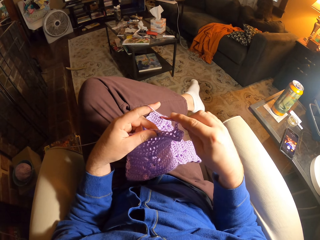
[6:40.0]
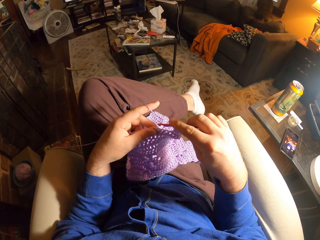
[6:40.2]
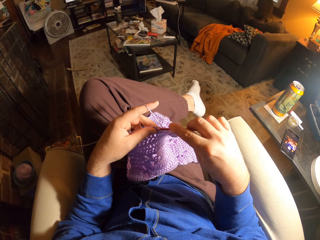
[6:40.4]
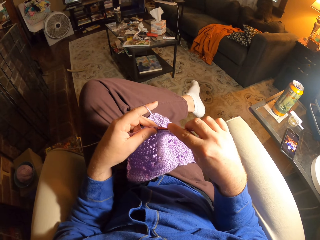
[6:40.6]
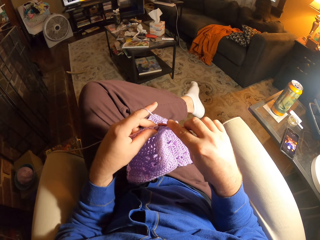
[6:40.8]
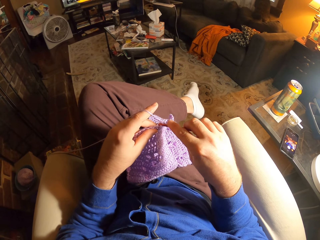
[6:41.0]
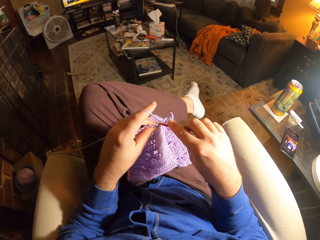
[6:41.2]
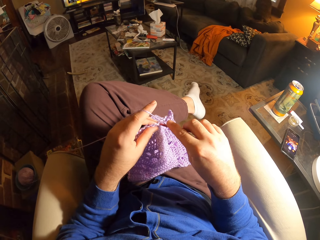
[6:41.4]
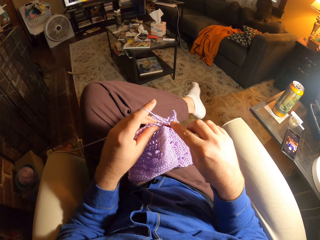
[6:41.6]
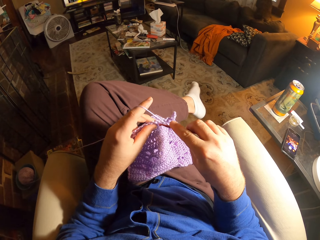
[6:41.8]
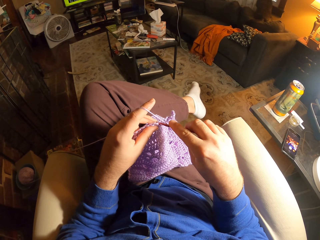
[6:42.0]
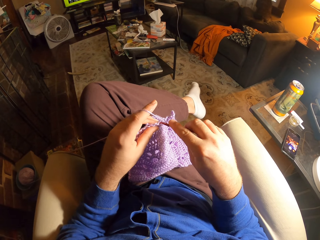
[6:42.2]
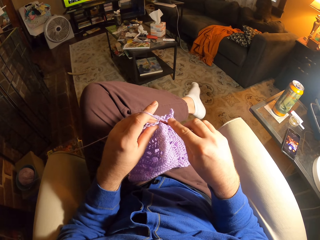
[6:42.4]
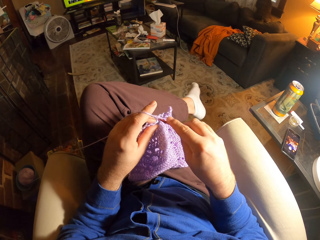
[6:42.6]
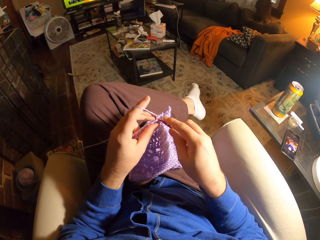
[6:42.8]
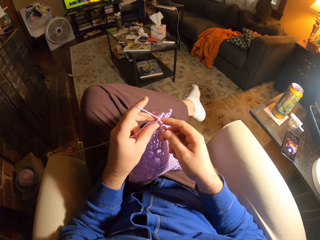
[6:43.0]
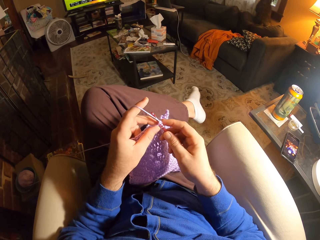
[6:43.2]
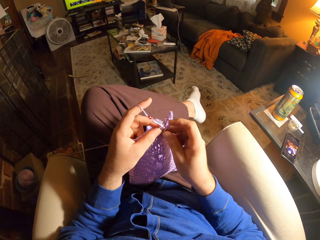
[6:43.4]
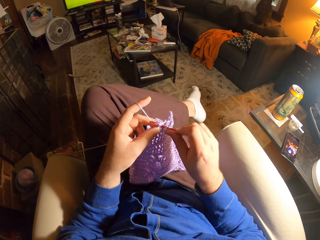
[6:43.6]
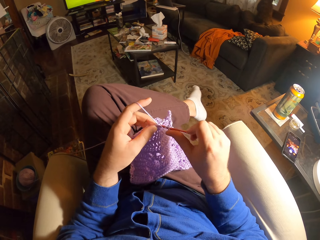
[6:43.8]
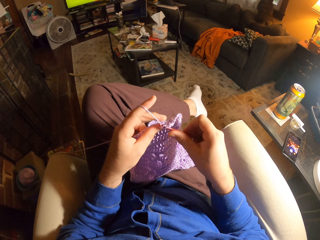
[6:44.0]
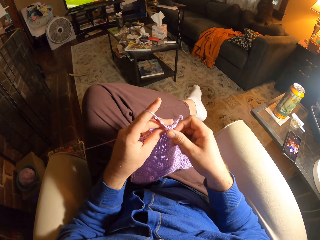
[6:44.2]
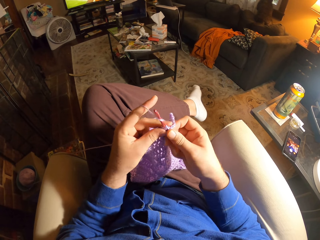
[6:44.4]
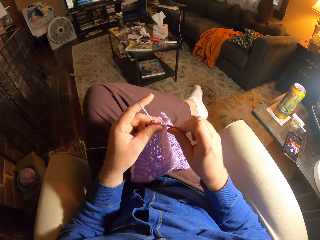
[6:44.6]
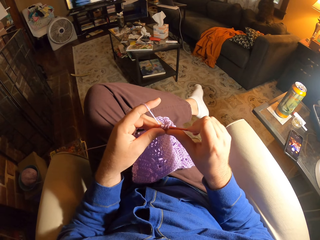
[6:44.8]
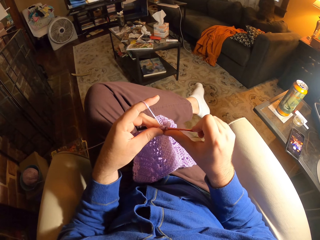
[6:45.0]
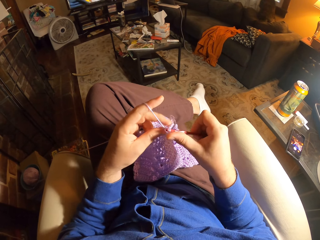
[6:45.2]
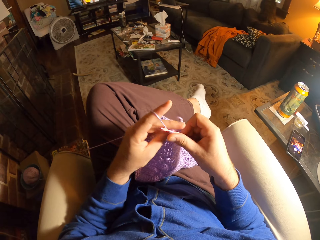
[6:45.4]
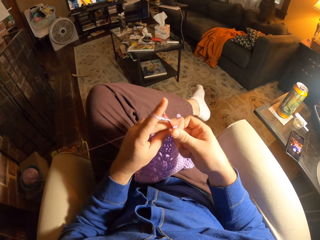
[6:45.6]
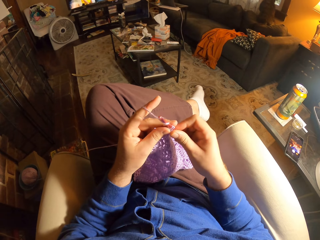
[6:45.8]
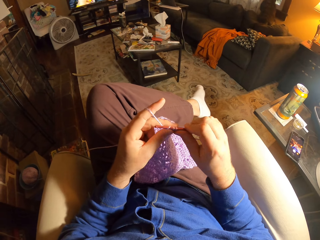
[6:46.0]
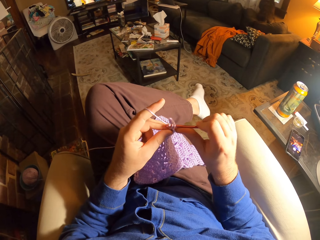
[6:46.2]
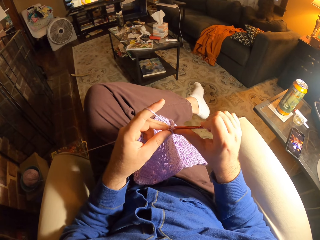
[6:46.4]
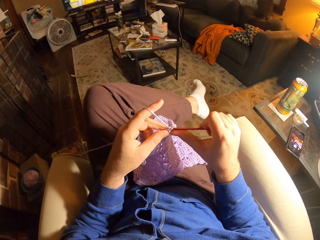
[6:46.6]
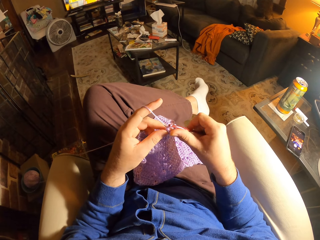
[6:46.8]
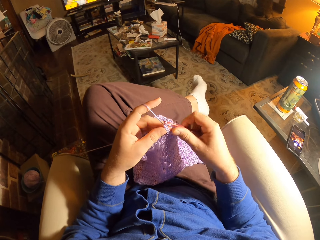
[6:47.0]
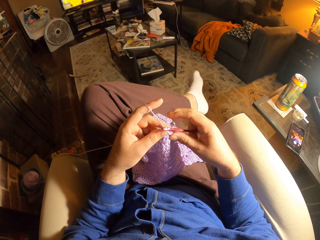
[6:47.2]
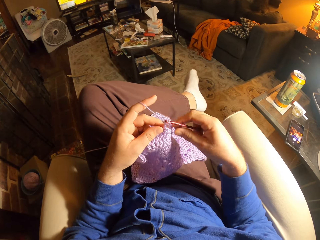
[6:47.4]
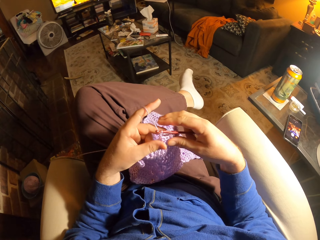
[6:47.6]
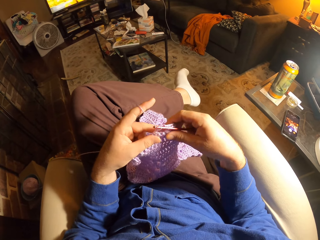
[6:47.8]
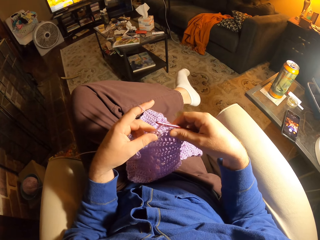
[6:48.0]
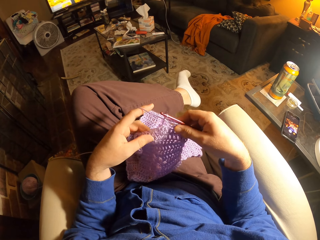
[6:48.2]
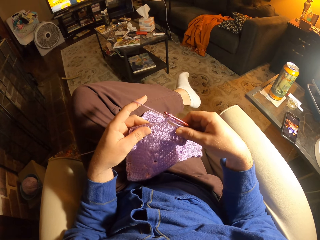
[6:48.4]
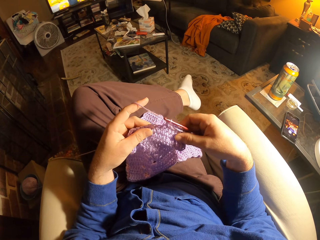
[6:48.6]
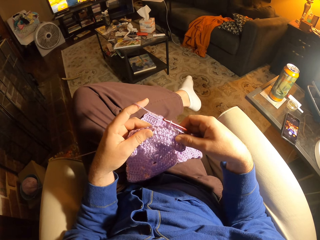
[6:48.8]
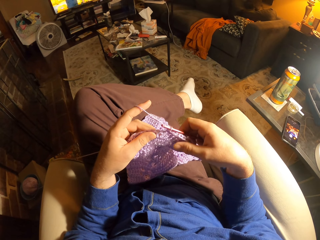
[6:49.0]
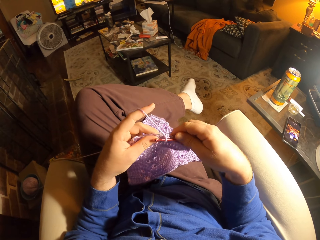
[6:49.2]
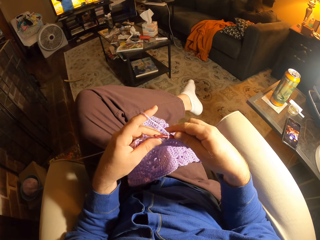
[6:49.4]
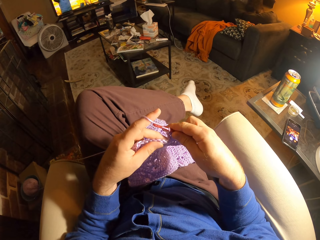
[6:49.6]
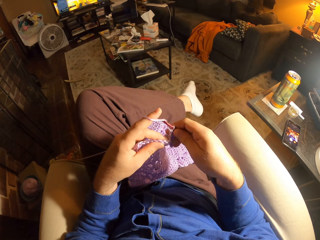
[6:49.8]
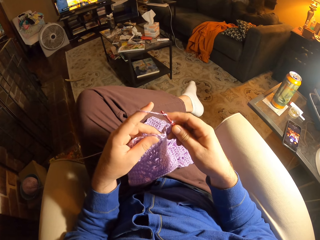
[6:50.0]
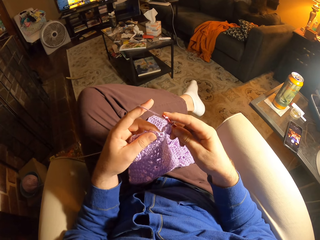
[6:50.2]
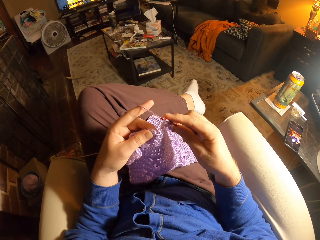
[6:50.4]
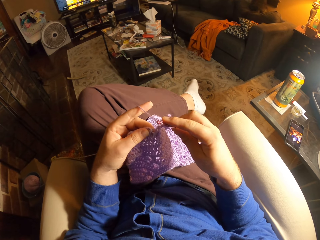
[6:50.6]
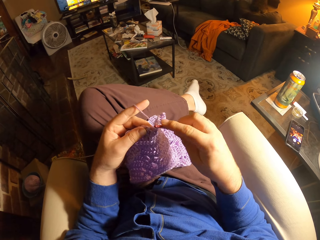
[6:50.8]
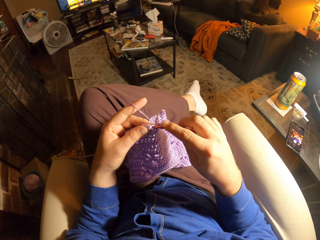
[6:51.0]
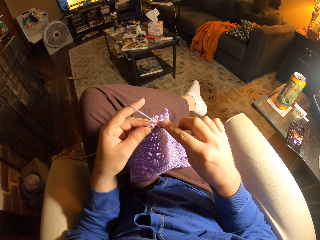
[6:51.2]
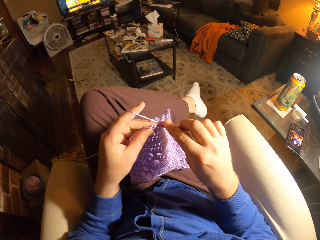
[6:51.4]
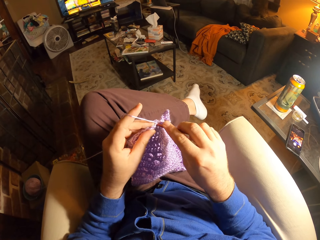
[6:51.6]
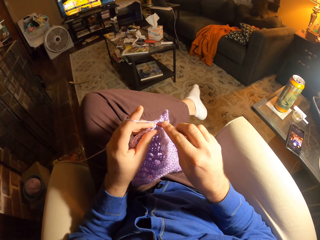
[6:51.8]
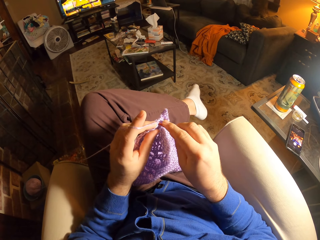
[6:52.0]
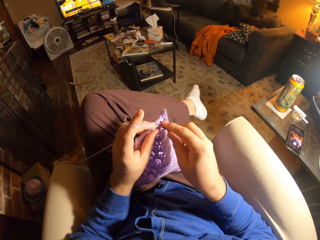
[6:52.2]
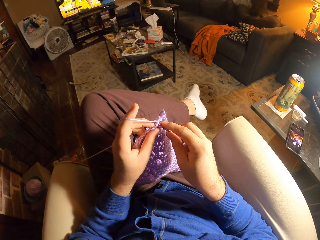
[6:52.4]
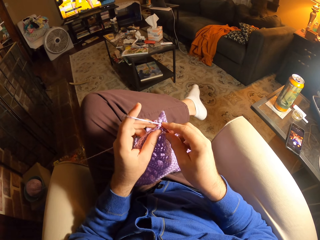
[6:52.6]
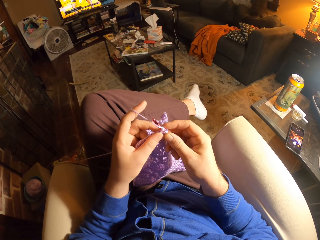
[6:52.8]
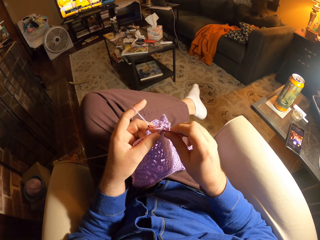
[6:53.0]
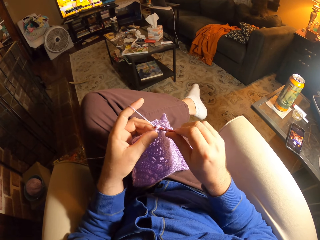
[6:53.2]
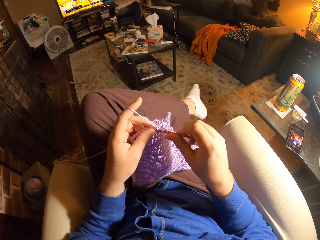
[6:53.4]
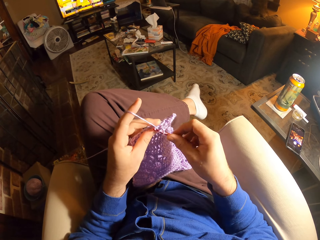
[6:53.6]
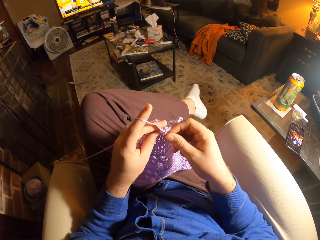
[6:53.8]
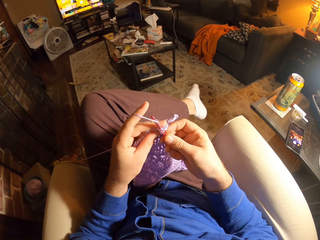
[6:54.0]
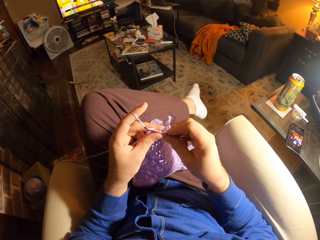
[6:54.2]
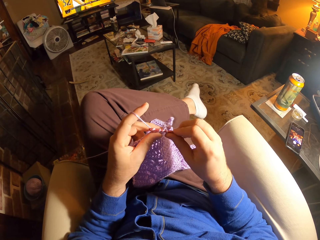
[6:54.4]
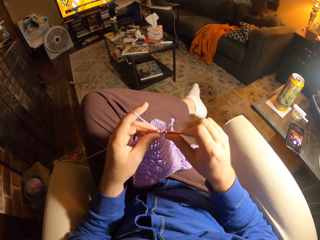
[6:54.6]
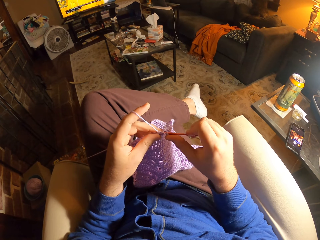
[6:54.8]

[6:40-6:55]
The camera wearer crochets using a crochet hook. They adjust the fabric. They loop the yarn around the crochet hook. They crochet using the crochet hook.

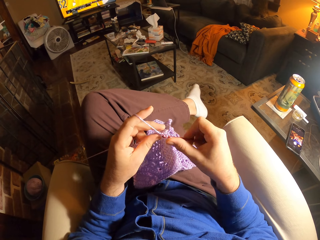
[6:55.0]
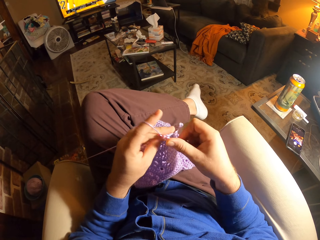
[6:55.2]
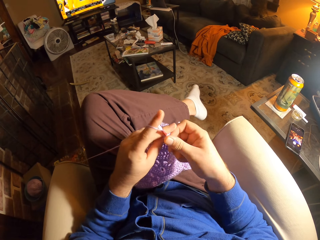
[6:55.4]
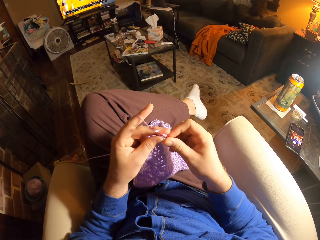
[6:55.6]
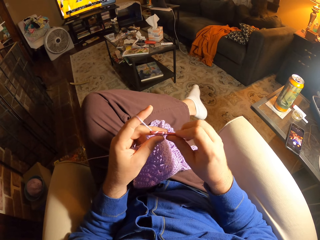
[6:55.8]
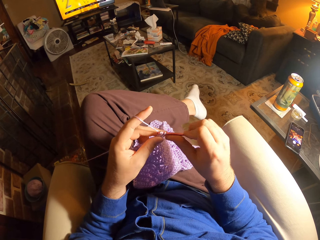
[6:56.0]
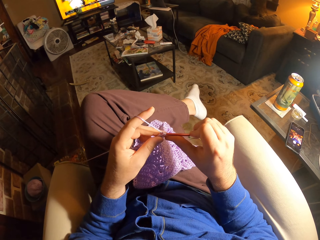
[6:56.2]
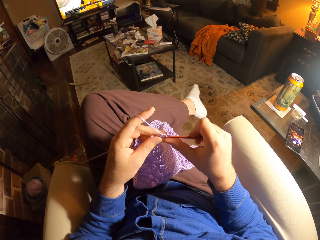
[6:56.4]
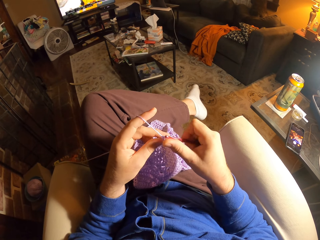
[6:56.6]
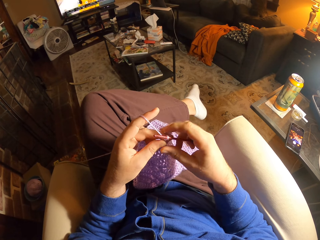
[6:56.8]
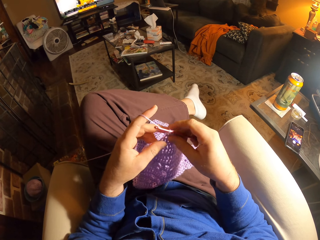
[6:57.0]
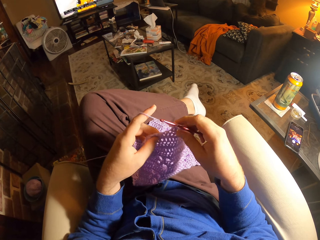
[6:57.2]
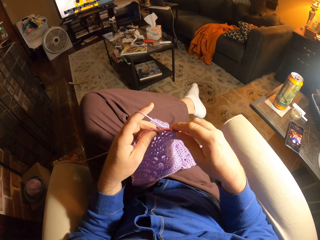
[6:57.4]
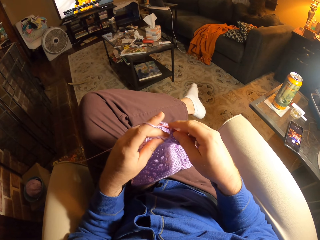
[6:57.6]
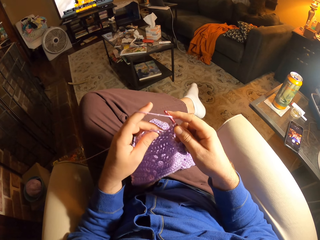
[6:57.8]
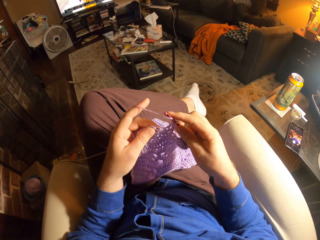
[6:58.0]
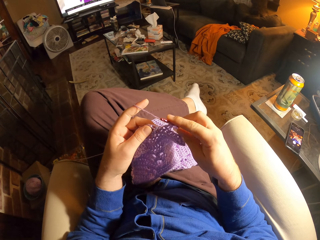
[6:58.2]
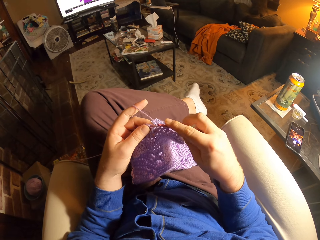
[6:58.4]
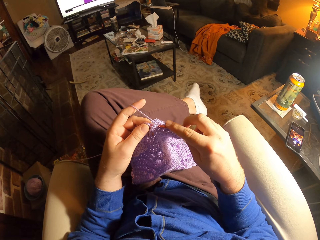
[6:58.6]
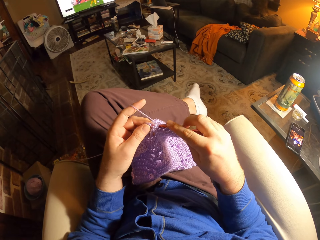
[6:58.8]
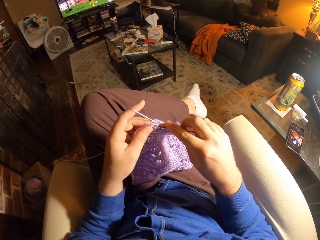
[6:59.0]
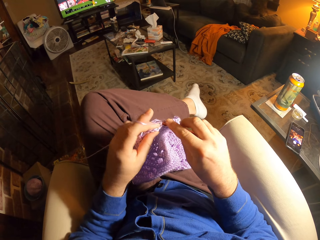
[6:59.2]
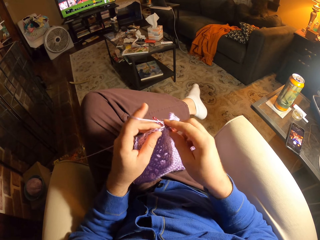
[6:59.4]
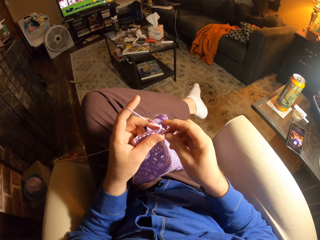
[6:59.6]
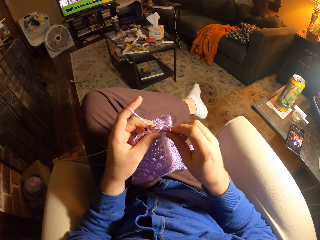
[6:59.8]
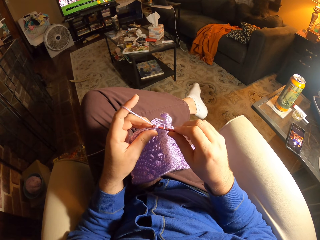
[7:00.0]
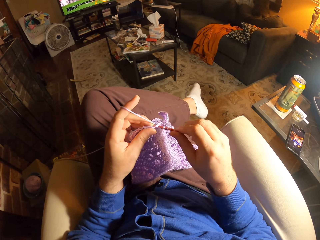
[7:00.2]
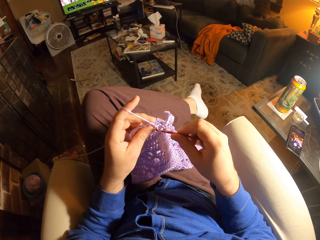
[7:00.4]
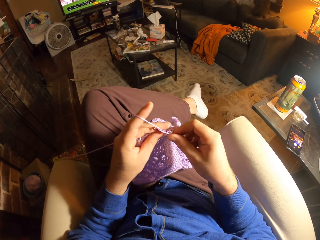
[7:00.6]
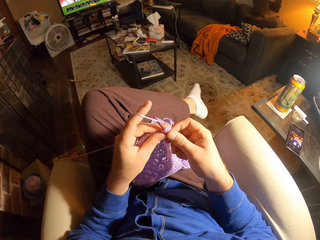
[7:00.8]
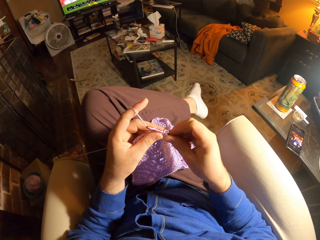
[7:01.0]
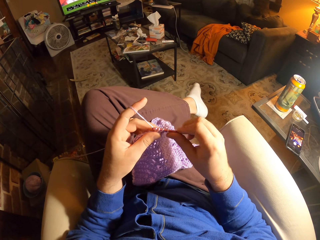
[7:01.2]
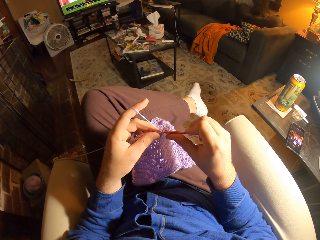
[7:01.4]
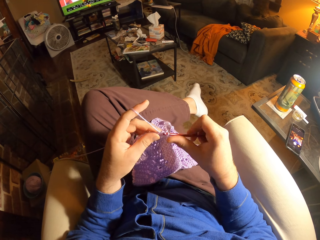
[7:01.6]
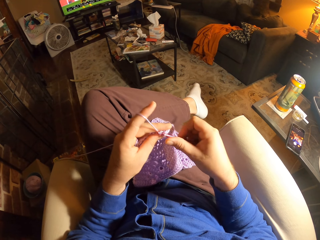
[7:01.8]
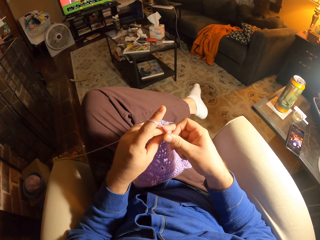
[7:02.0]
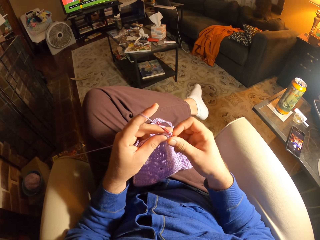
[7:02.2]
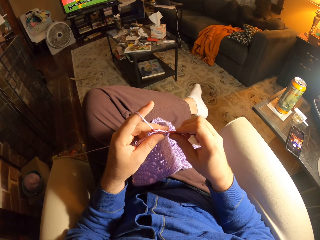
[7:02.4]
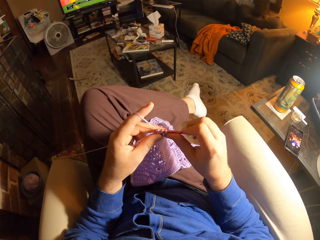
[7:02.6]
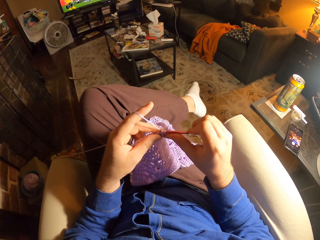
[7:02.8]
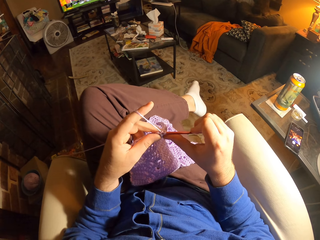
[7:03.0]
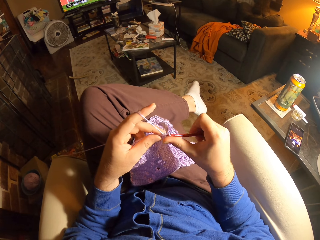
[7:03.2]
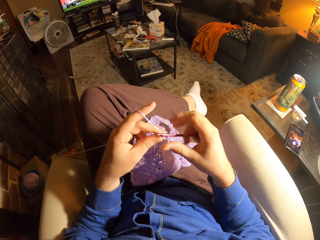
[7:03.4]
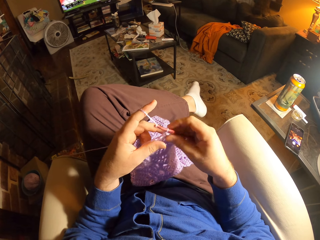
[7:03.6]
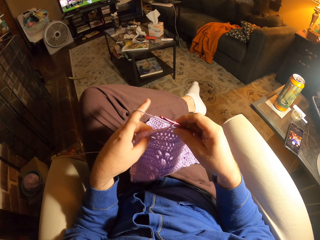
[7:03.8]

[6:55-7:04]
The camera wearer adjusts the fabric. They loop the yarn around a crochet hook. They crochet using the crochet hook.
